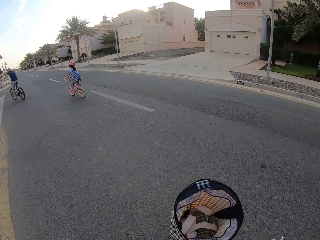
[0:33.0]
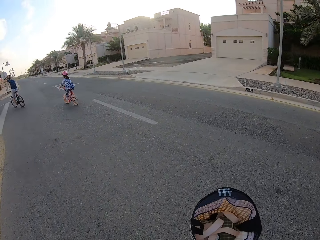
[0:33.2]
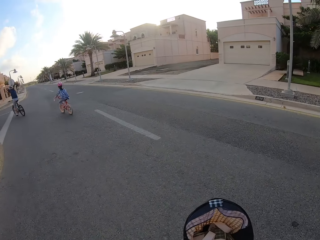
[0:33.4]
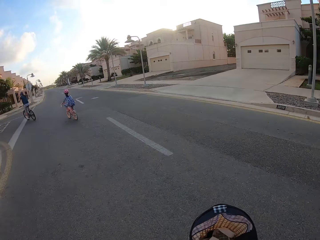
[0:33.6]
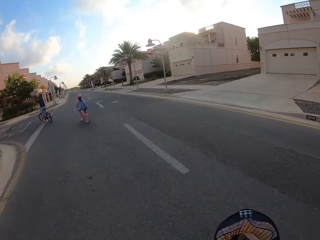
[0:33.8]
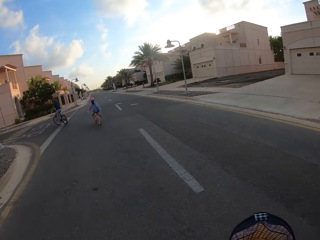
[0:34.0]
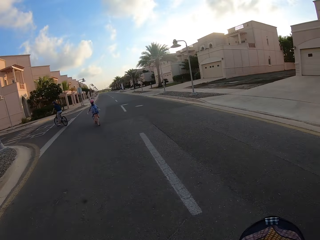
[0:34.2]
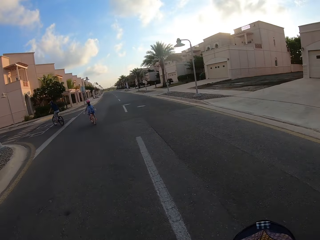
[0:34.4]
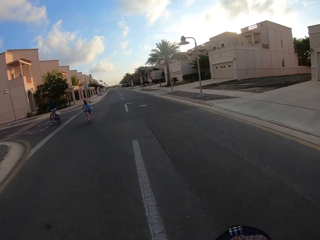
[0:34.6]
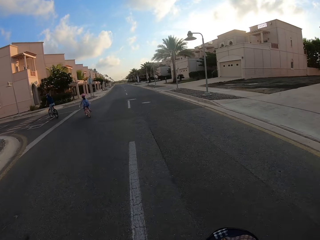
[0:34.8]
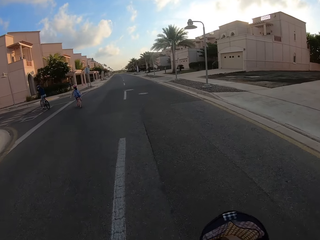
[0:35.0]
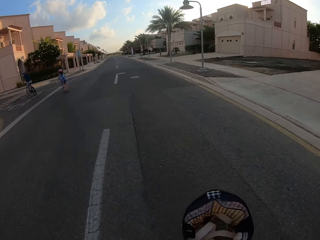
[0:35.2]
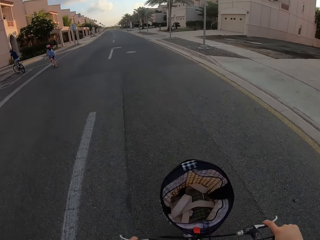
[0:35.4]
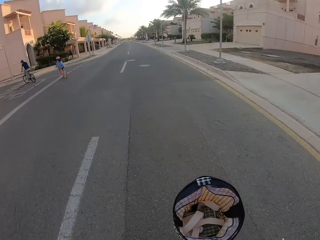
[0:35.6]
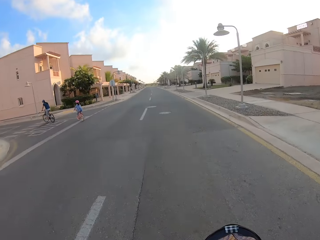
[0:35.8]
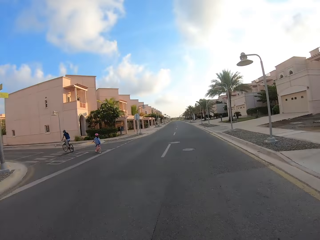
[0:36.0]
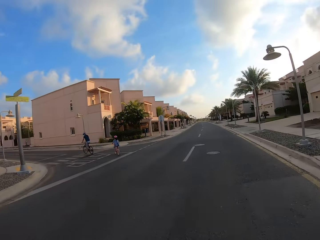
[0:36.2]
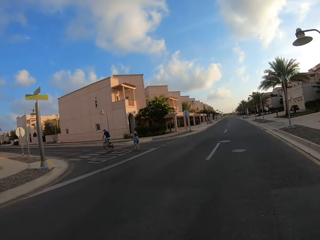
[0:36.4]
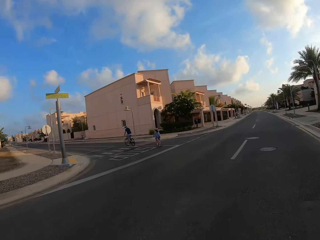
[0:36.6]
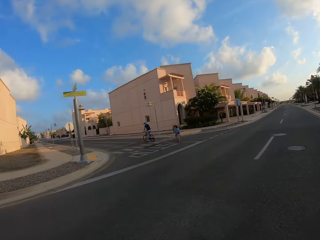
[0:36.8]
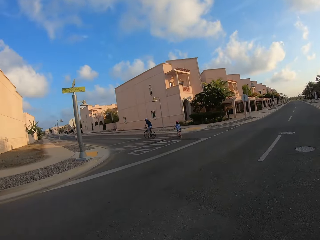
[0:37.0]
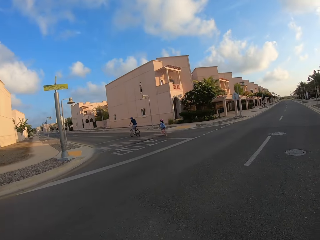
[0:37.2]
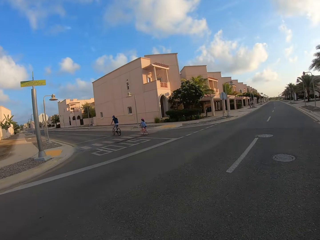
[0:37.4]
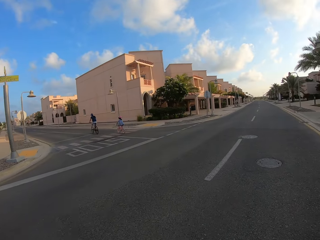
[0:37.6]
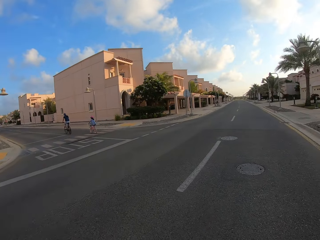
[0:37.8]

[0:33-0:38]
The camera wearer, a person and another person cycle on the road.

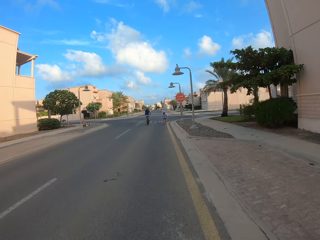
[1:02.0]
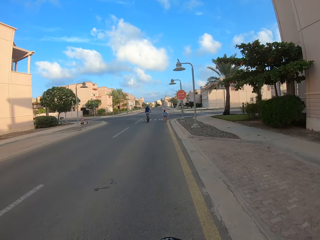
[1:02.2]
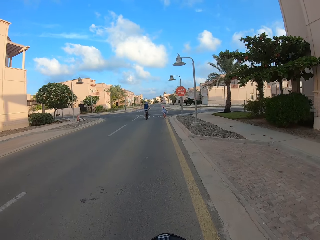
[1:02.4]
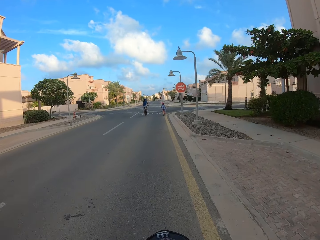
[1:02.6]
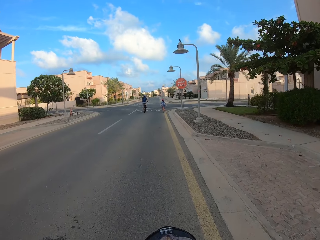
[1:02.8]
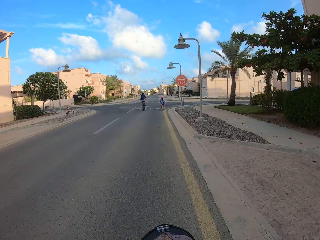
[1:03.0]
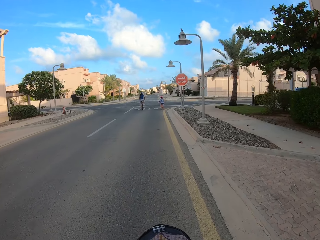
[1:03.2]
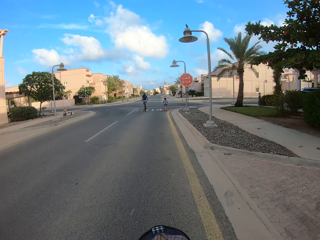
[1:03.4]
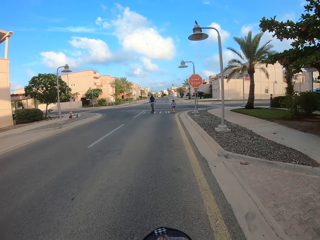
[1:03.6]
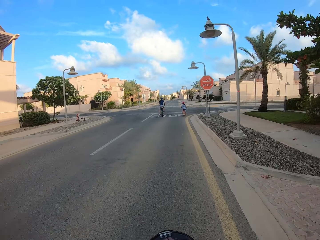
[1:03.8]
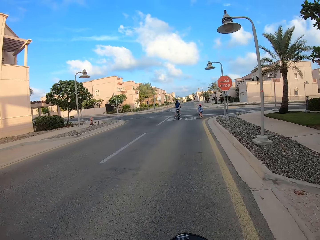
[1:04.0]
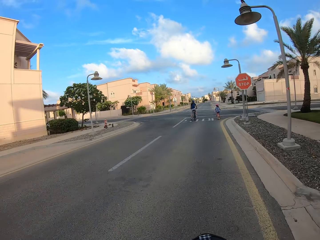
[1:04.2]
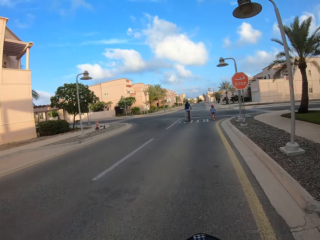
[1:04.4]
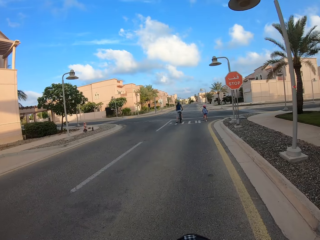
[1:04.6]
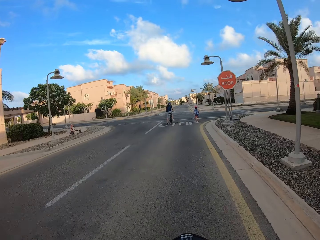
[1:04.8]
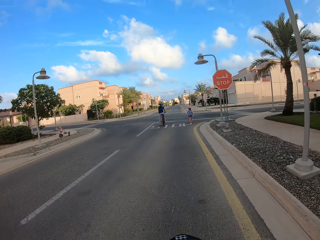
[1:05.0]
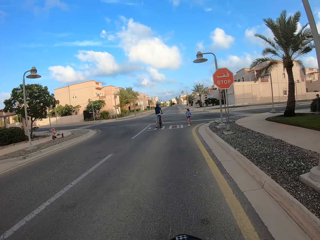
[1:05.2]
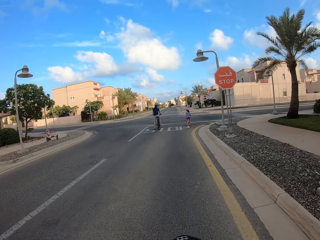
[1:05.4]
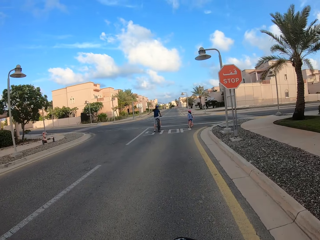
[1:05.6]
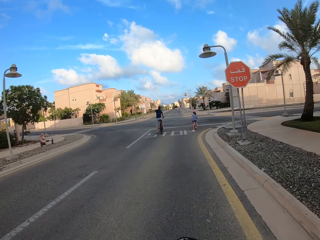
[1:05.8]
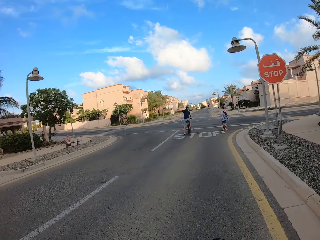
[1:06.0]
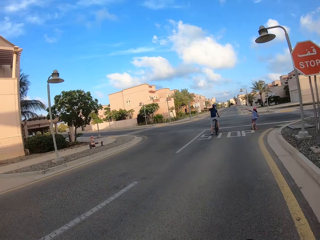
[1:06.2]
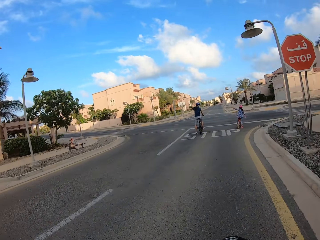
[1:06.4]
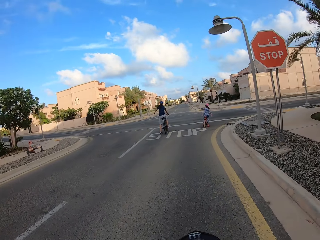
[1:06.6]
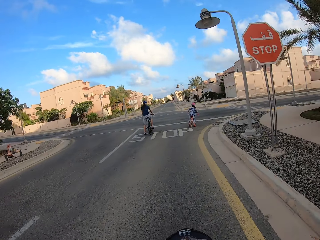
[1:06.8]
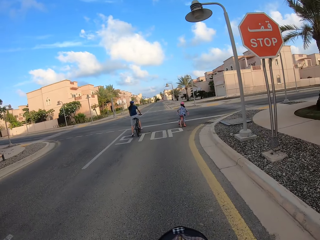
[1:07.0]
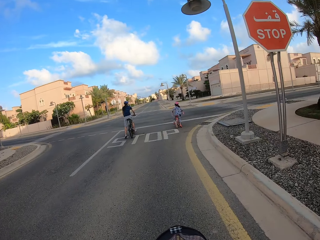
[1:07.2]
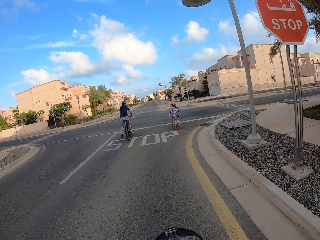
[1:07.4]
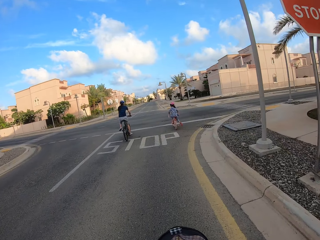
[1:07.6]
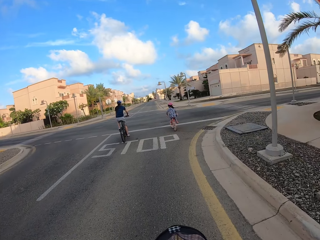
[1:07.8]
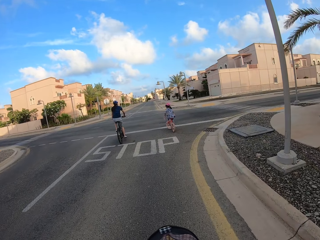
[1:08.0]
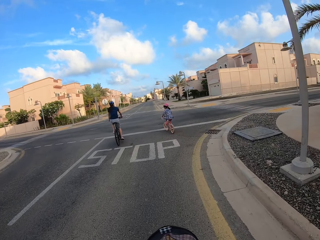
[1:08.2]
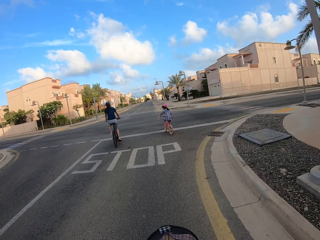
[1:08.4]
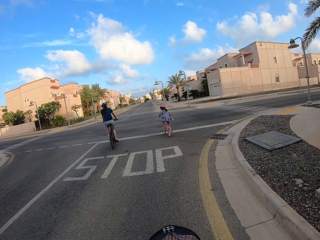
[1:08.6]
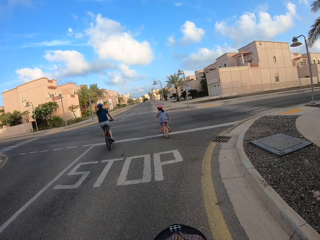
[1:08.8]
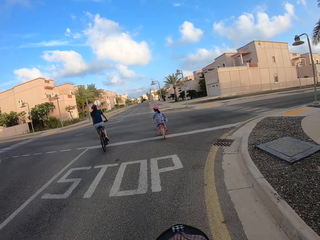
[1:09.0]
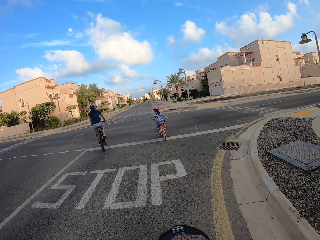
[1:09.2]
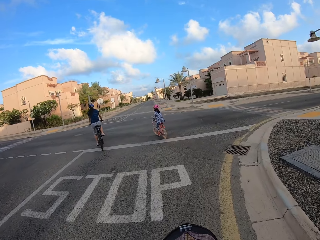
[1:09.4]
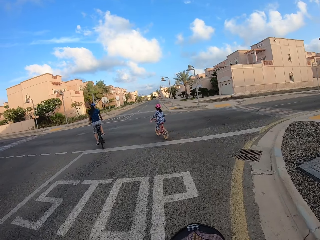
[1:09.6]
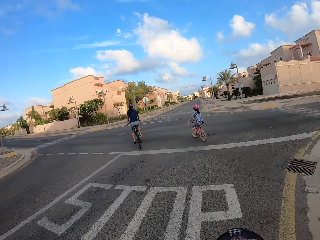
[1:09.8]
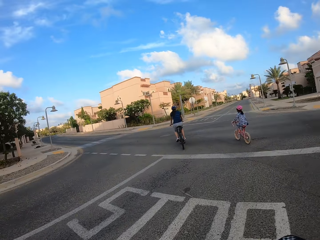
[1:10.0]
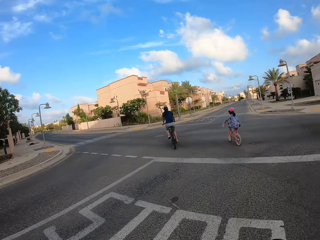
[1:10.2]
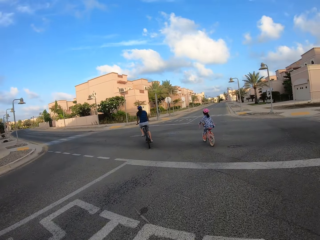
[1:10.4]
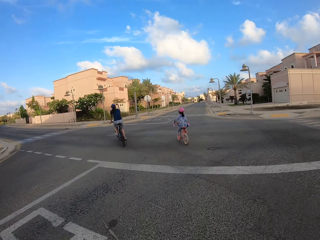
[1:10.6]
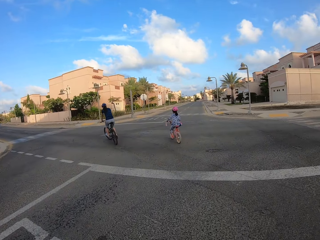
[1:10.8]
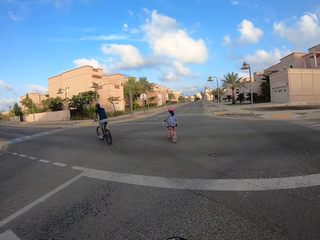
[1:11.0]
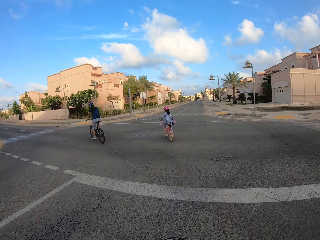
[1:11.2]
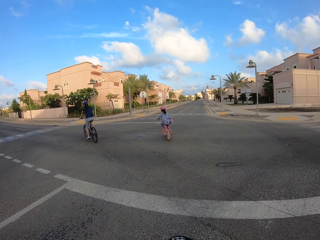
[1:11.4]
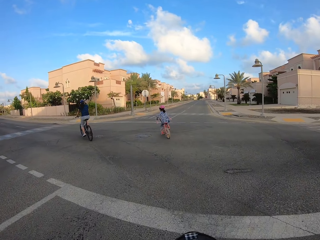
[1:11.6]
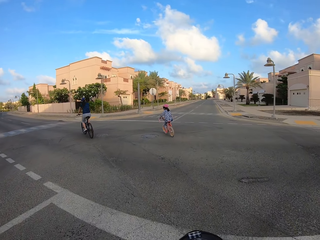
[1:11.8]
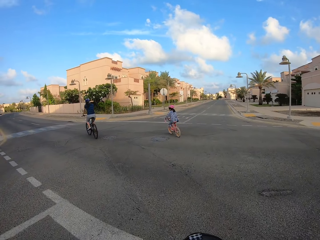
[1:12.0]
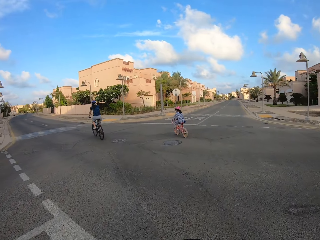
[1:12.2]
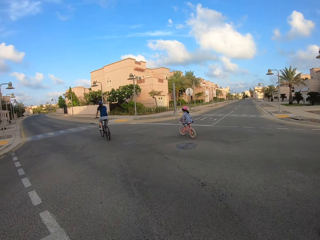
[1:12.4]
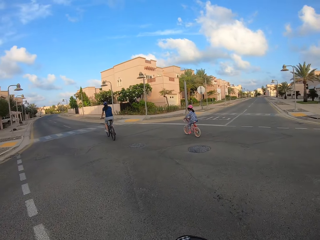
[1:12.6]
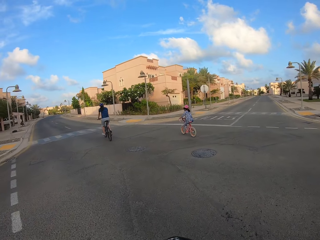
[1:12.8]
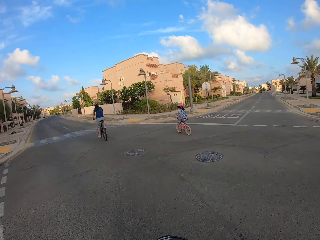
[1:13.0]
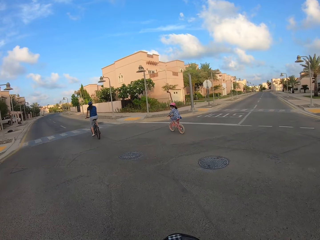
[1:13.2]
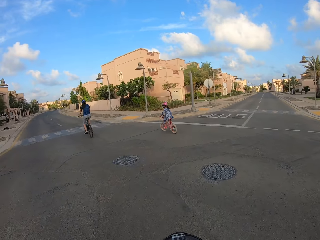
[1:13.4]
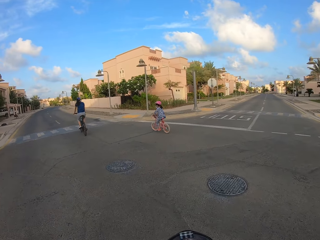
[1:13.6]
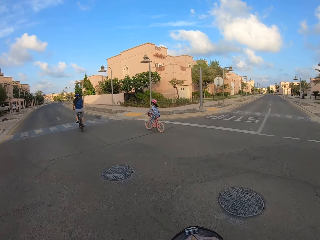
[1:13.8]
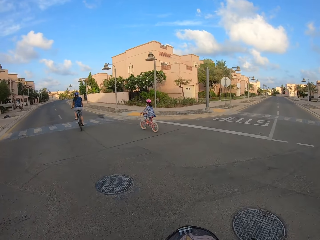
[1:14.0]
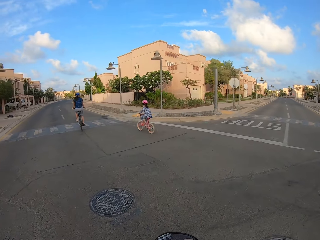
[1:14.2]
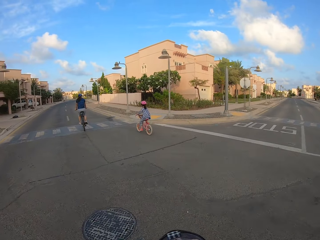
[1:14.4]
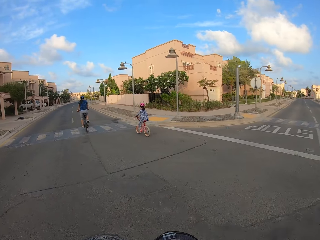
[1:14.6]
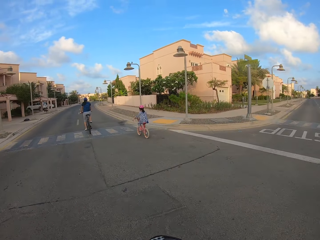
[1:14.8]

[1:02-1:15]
A girl stops at a stop sign. A woman stops at a stop sign. The woman starts to cycle. The girl starts to cycle.

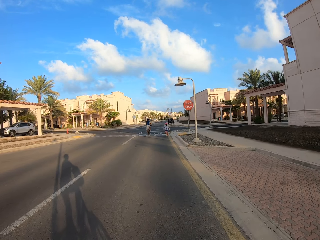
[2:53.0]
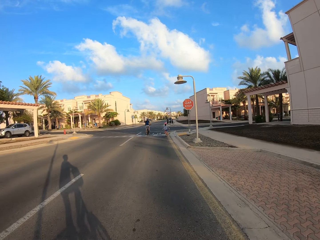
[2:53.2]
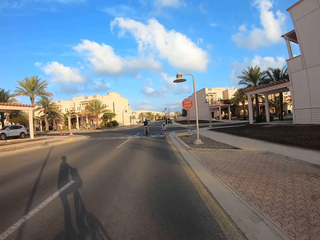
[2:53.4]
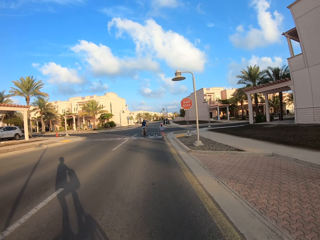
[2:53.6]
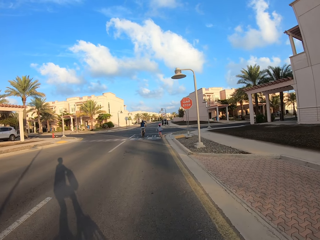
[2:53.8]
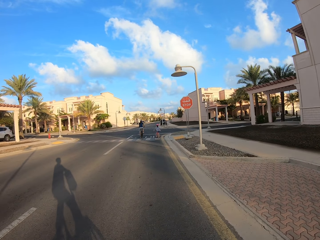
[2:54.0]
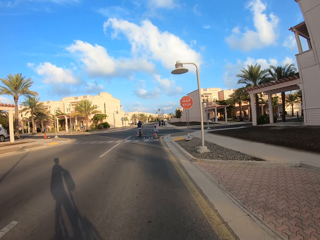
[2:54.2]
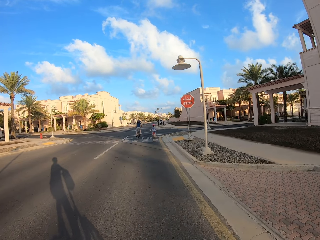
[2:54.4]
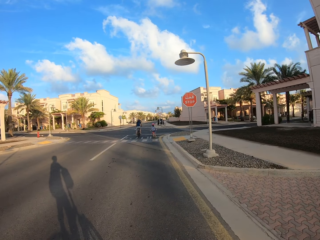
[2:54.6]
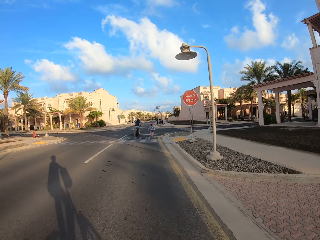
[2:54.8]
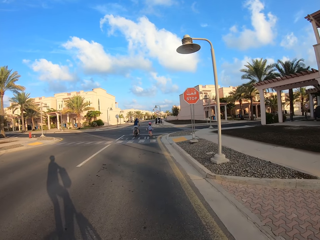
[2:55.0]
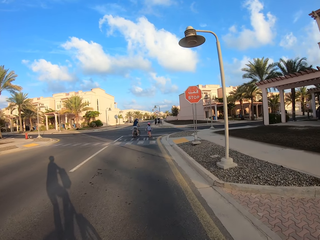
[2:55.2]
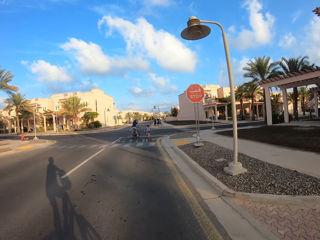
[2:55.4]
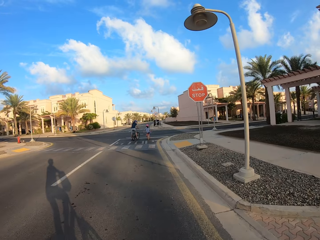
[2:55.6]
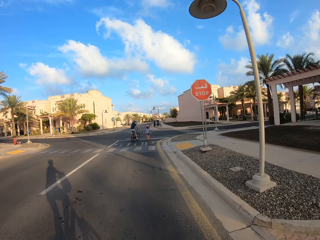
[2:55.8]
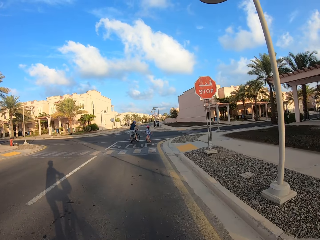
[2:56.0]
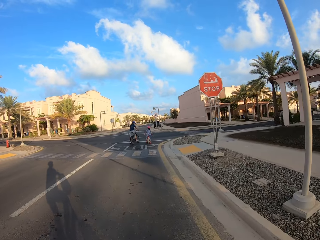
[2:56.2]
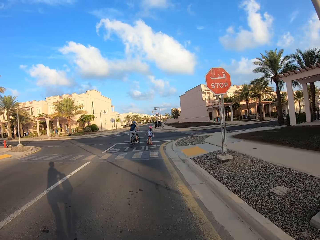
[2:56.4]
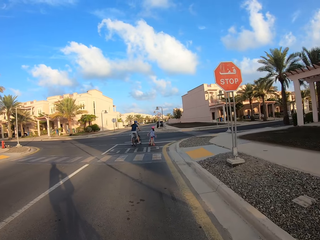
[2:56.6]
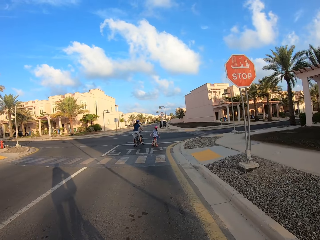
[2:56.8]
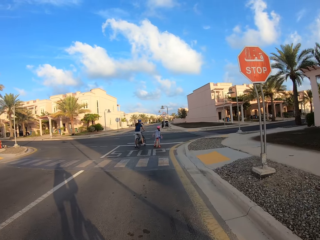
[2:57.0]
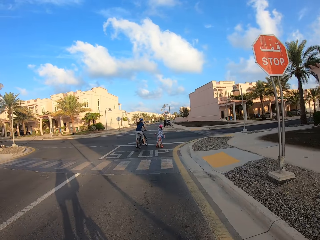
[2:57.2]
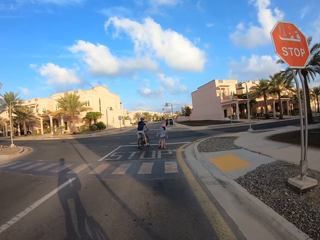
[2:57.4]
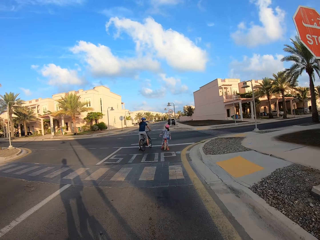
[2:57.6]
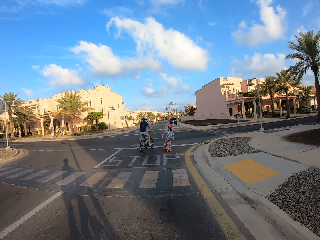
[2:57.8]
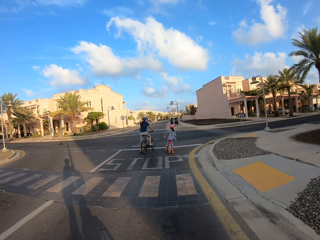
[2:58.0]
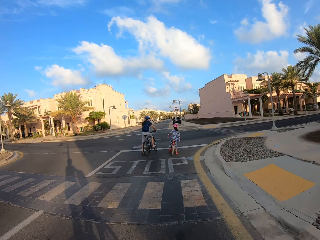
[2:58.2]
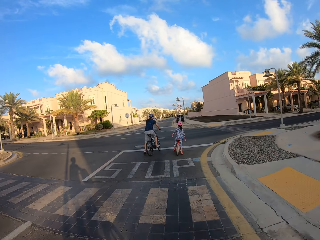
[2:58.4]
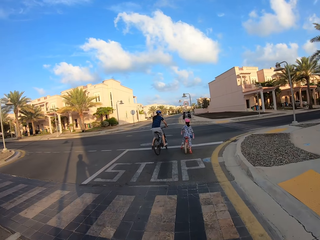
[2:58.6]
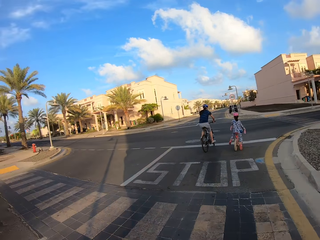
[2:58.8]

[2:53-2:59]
A girl stops at a stop sign. A woman stops at a stop sign.
